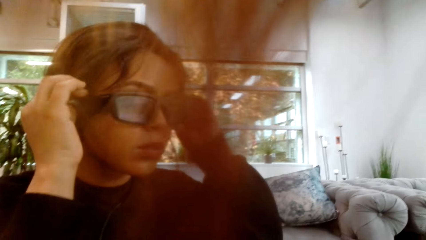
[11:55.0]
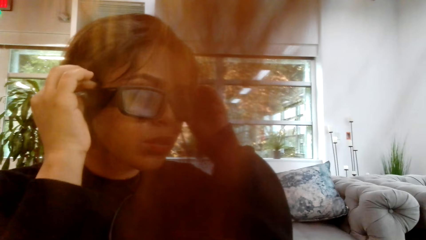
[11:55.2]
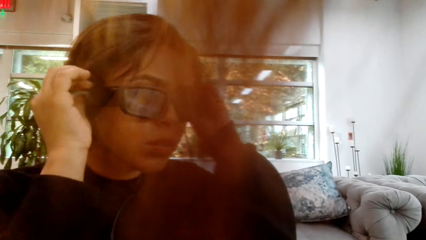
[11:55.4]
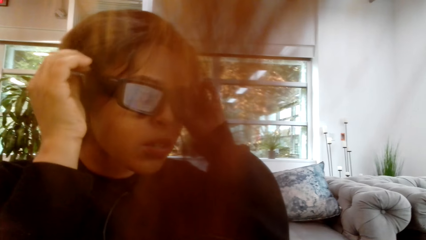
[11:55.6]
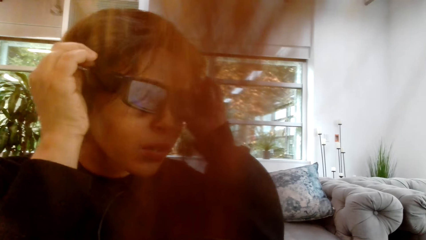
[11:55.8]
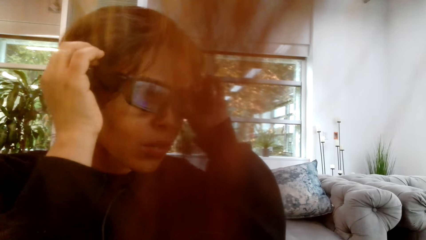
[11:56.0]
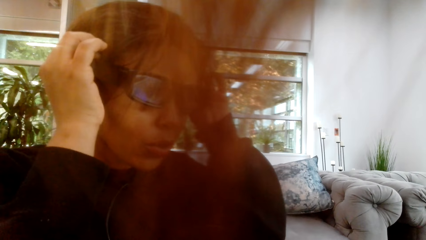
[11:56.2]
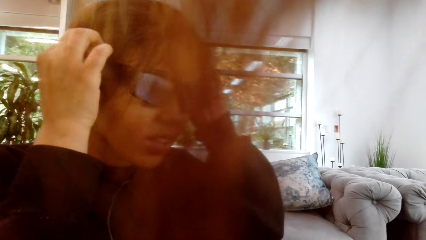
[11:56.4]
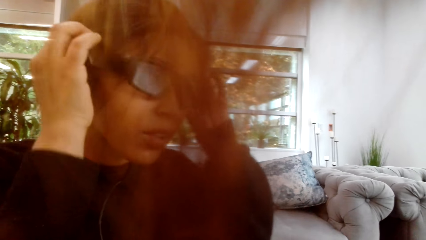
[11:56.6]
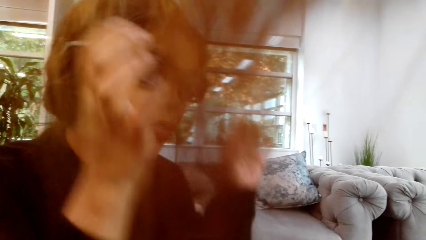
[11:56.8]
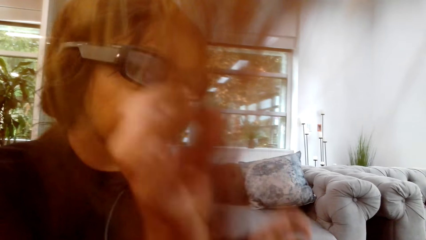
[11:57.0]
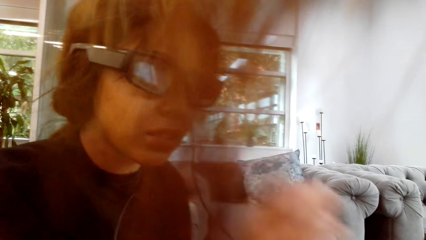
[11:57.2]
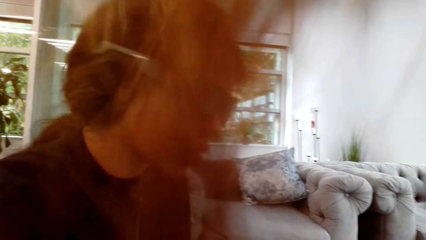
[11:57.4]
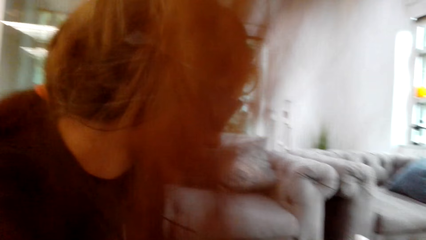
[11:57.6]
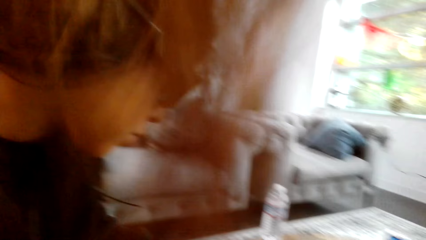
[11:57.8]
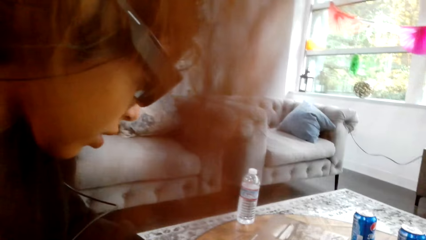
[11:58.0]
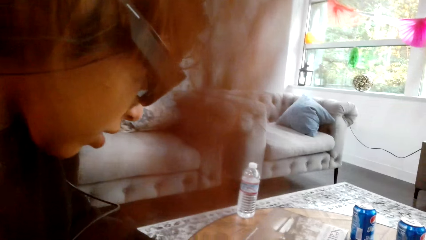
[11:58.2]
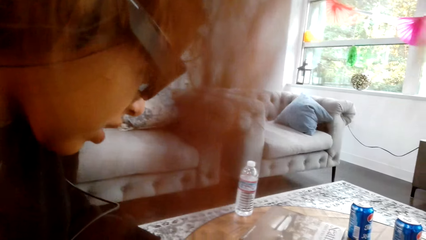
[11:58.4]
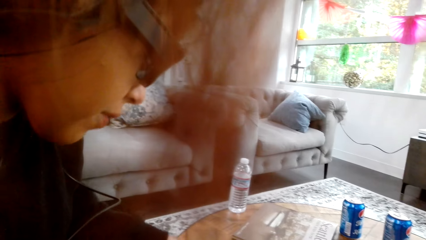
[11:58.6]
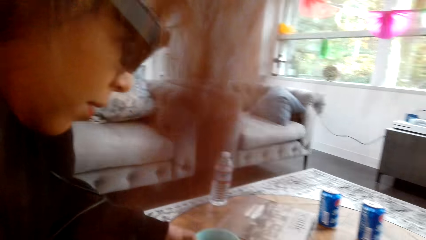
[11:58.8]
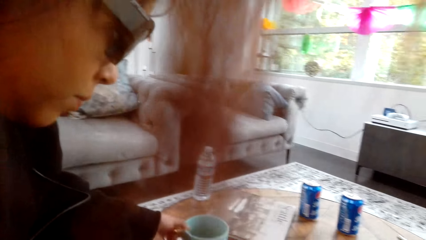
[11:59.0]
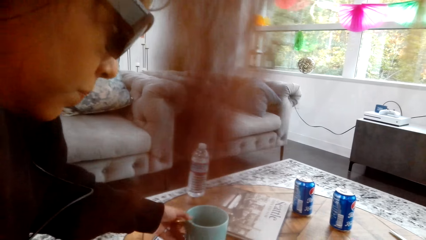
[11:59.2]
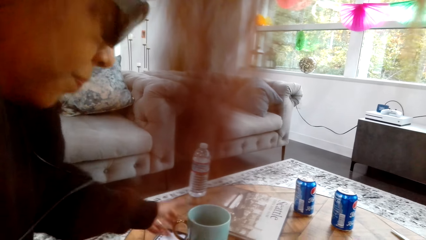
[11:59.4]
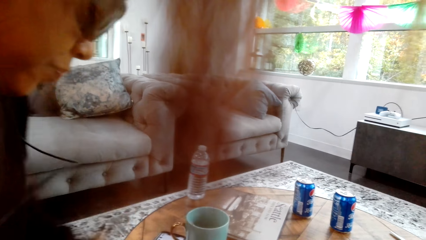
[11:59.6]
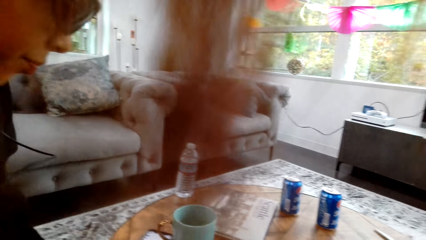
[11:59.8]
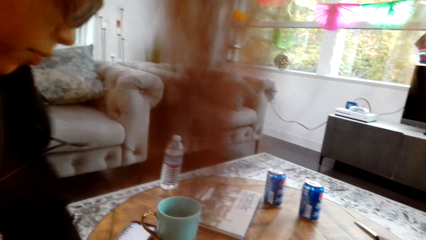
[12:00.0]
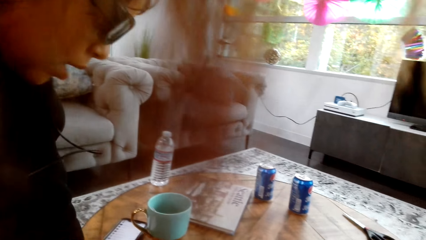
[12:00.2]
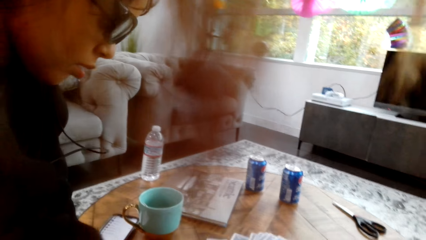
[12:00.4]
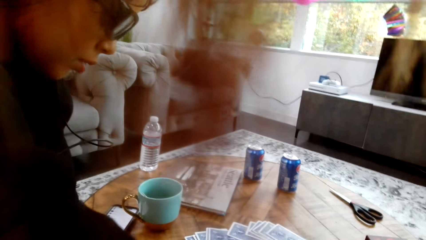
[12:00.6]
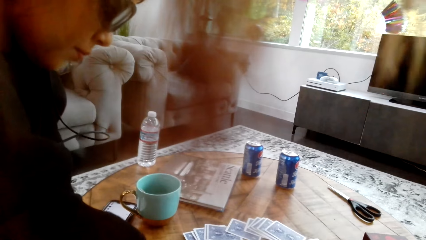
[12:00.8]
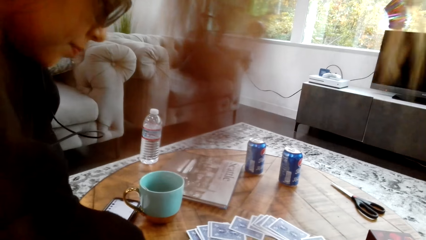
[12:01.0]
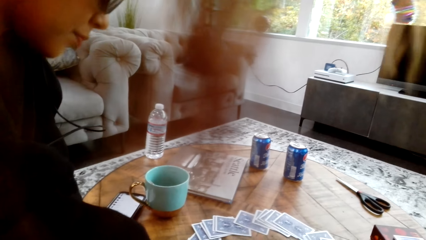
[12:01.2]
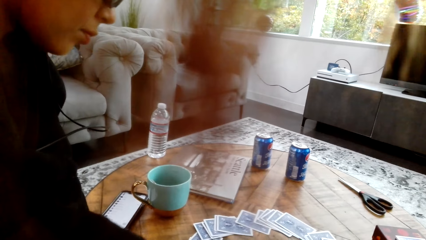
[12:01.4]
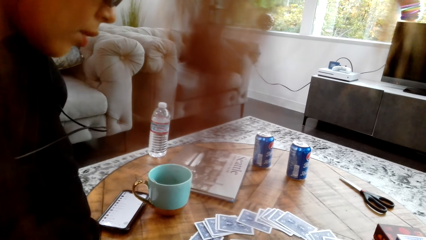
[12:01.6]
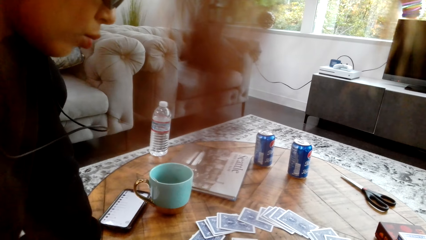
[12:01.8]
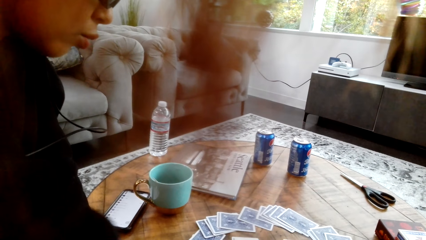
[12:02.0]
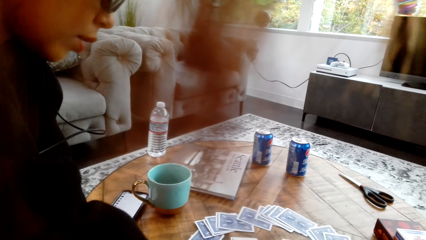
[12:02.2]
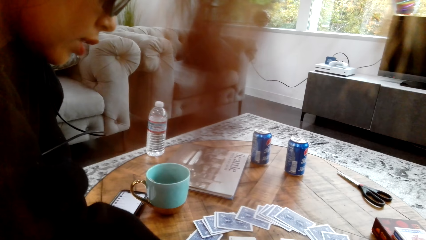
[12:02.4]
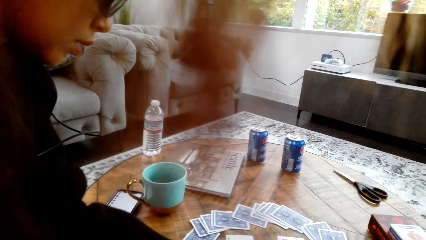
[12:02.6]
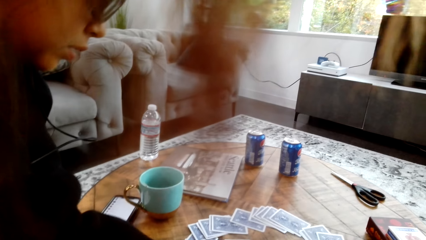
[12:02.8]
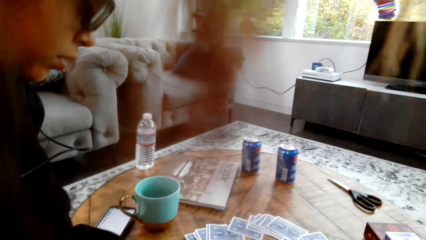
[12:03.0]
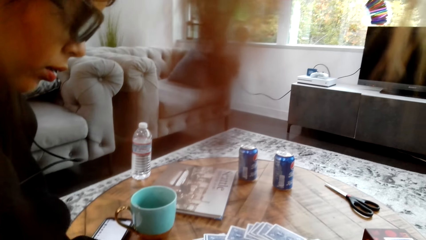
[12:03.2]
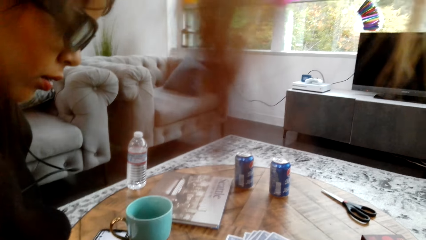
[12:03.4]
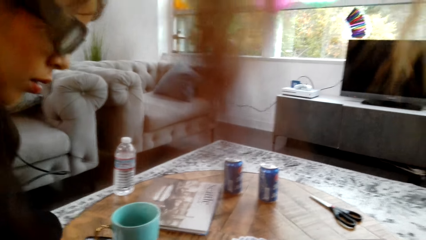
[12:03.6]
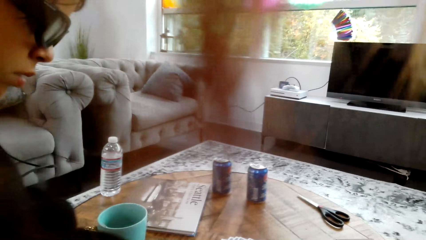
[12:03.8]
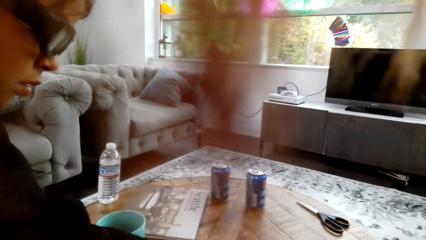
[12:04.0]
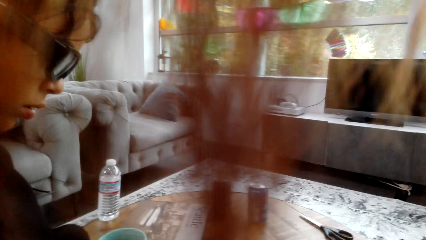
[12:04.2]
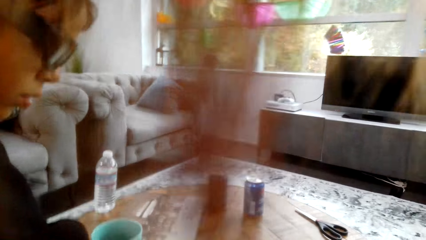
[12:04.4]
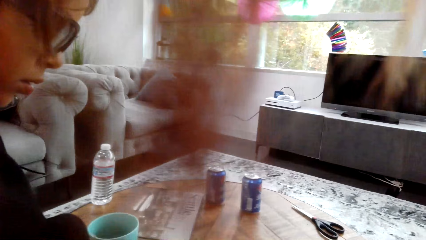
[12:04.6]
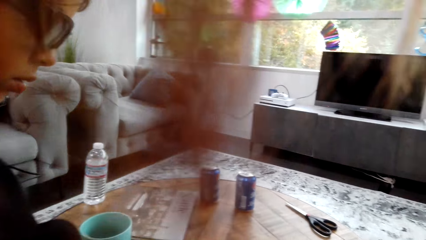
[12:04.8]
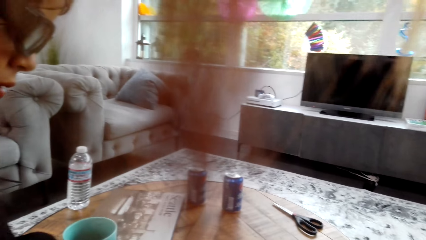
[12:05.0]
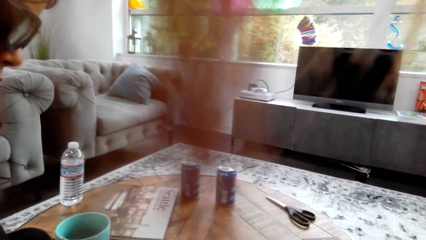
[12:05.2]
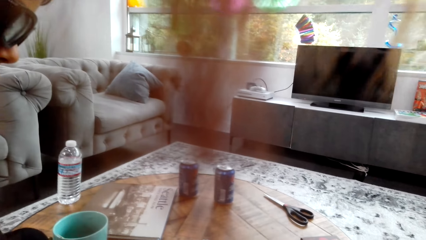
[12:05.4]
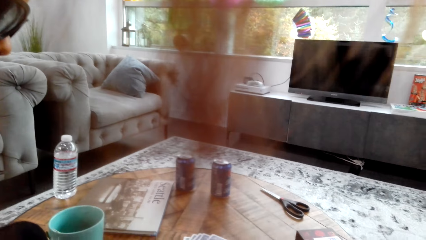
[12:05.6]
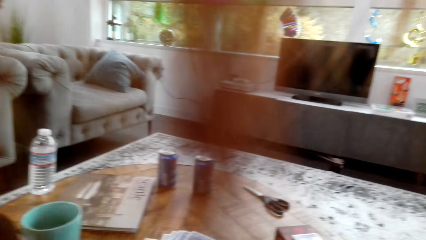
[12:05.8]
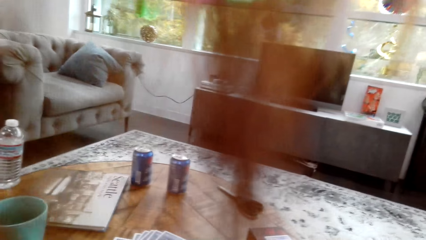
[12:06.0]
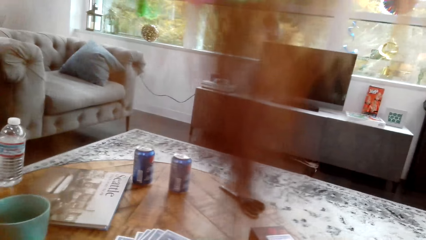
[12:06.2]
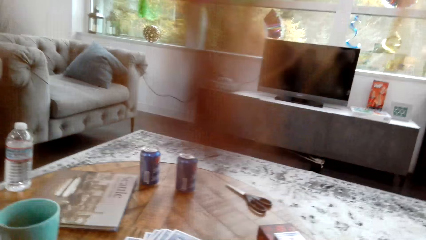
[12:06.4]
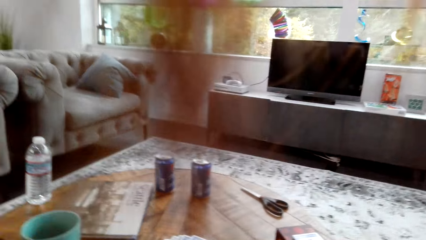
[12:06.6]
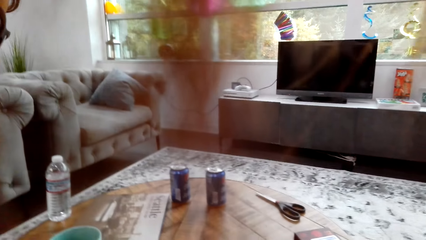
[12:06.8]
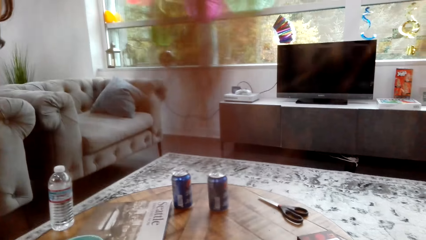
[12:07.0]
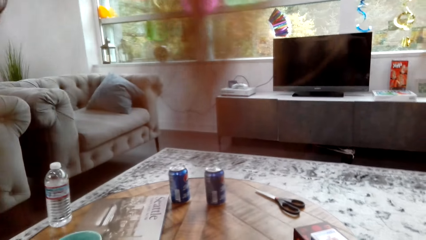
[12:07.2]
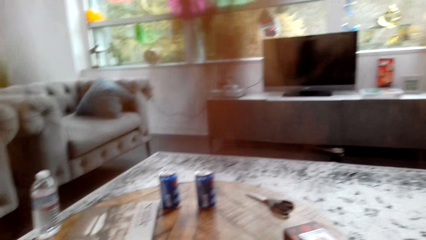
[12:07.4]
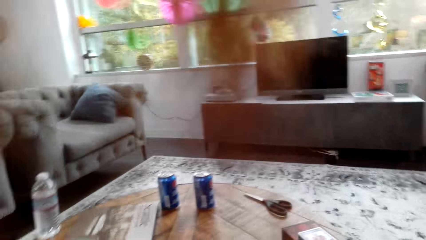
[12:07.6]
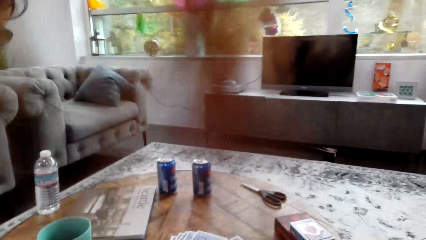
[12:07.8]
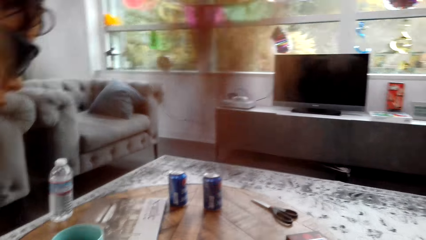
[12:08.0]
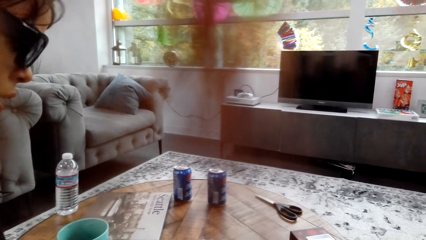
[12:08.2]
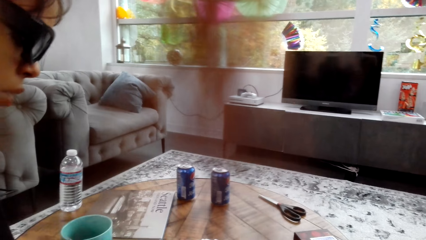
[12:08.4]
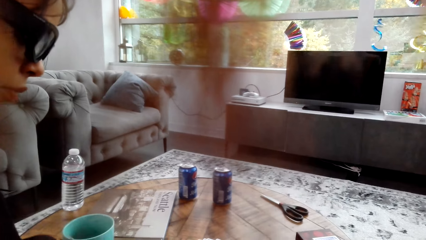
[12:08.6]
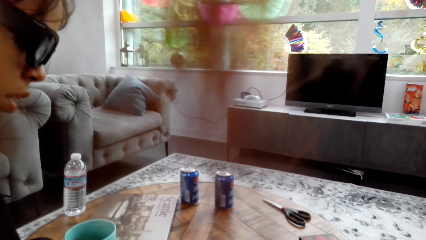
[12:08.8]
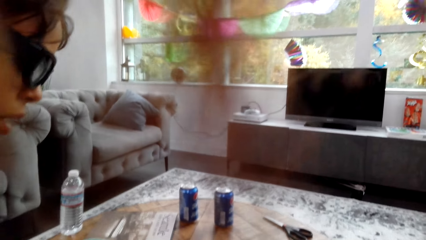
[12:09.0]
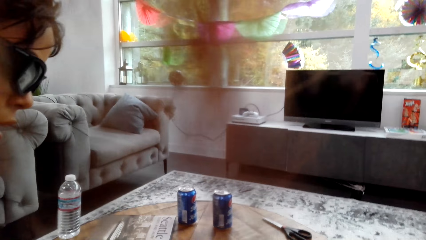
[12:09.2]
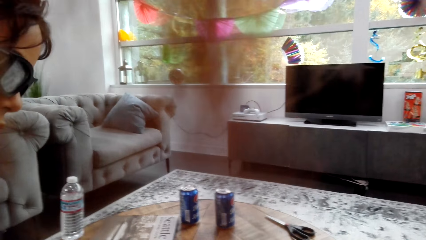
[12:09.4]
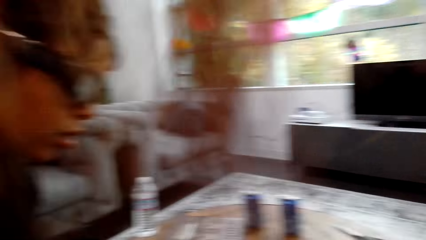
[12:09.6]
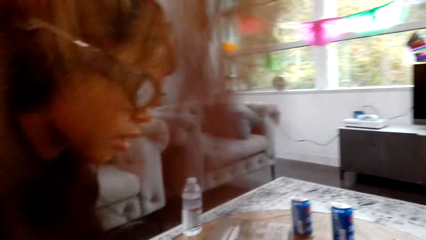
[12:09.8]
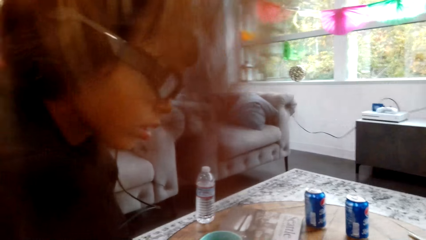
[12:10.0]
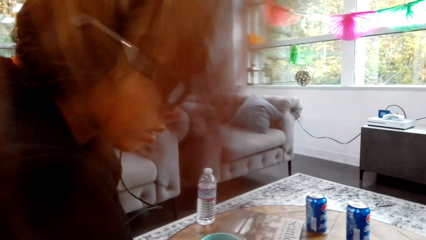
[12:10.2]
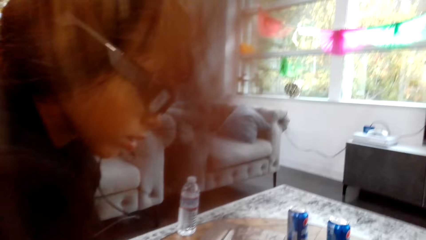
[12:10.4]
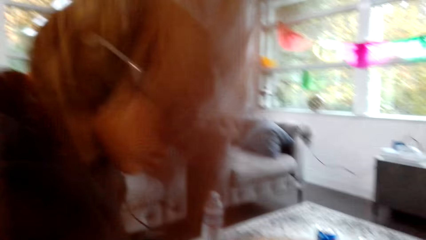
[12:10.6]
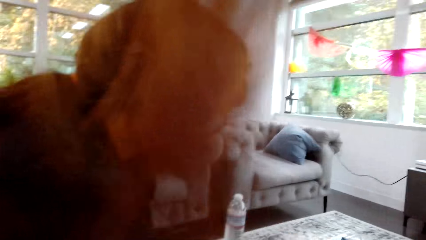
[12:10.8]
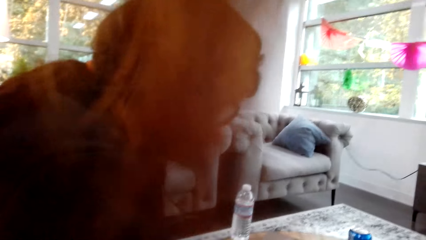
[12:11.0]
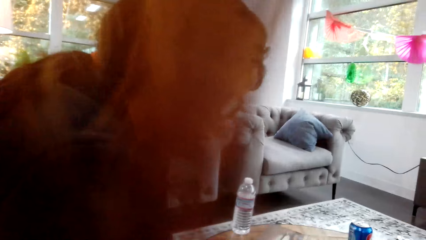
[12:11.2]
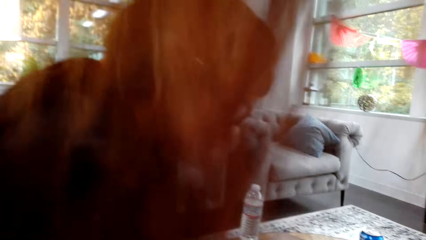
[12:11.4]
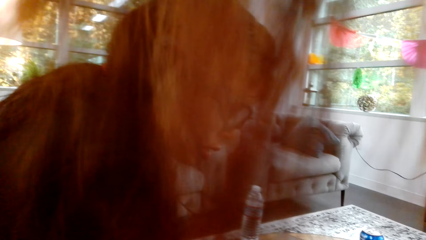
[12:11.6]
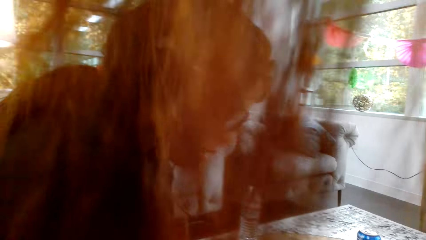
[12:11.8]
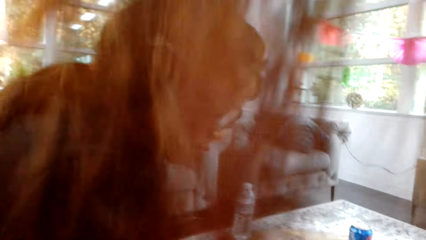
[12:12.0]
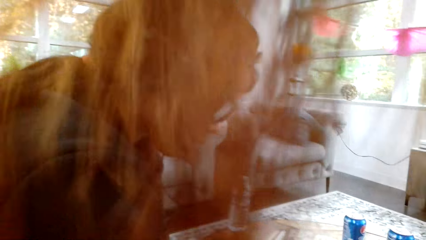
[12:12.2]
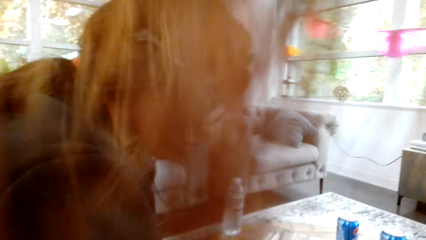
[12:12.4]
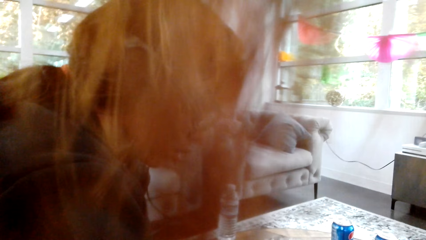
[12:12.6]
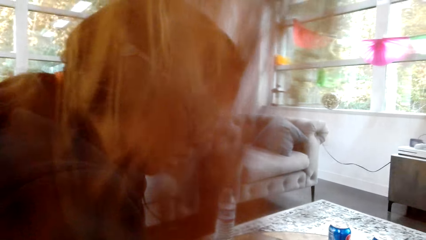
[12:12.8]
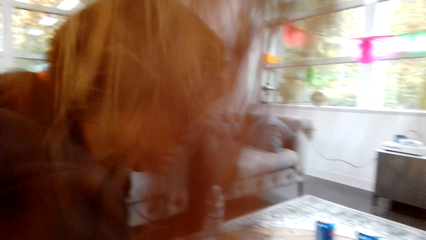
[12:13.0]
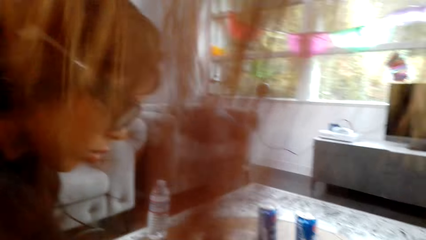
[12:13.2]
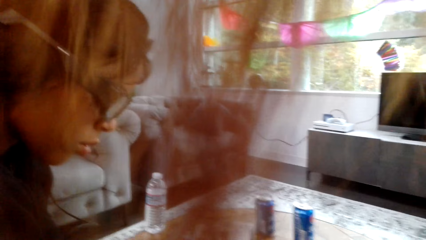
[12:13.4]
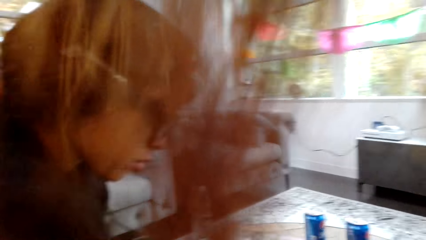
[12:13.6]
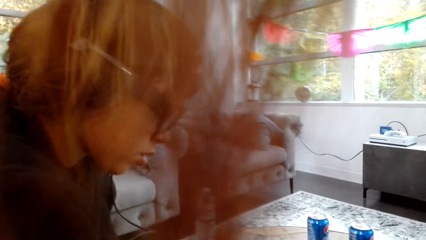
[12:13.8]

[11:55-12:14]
A lady adjusts the camera. The lady adjusts her spectacles and moves a cup on a table. The camera wearer looks around a room. The lady adjusts cards on the table. The camera wearer looks around the room.
